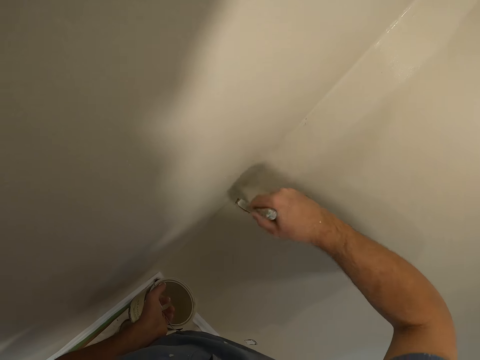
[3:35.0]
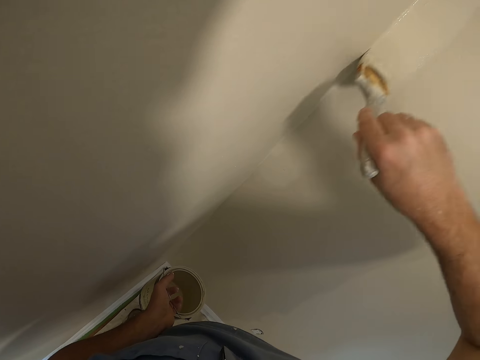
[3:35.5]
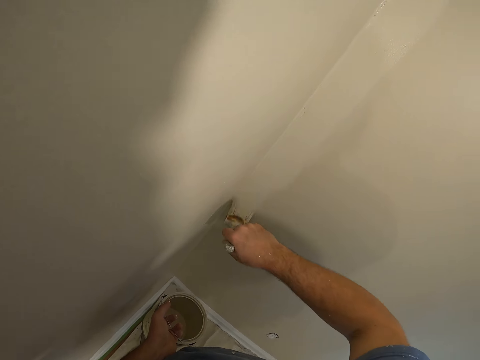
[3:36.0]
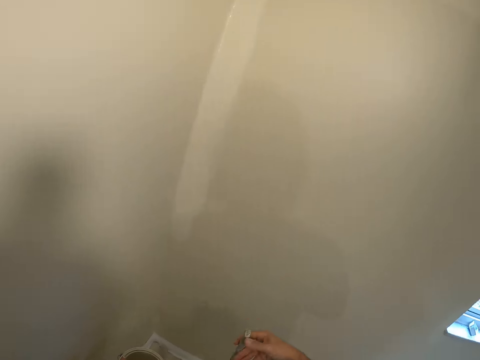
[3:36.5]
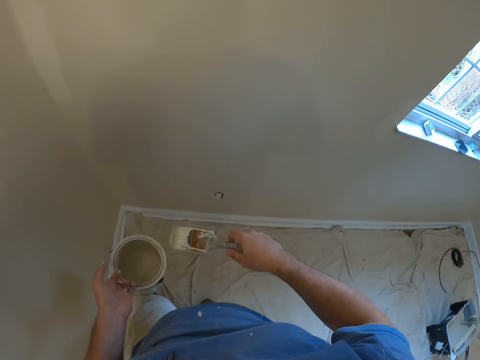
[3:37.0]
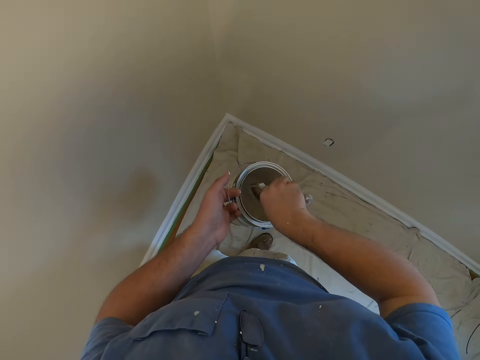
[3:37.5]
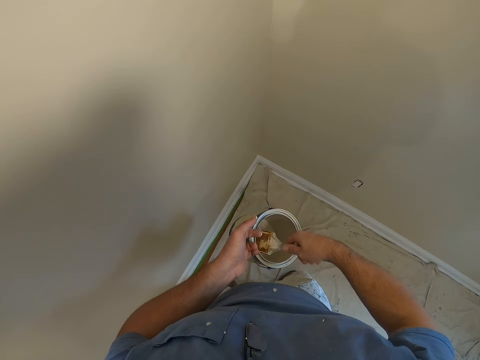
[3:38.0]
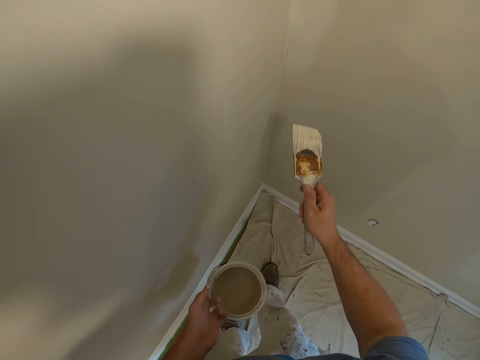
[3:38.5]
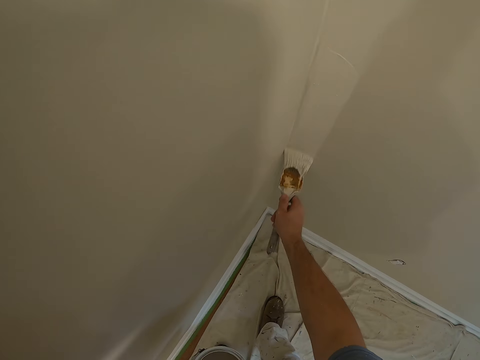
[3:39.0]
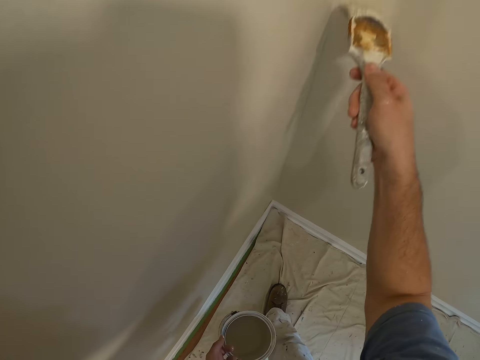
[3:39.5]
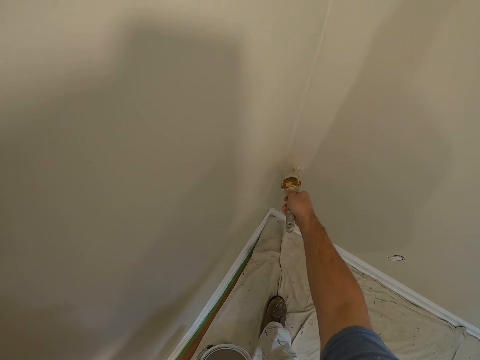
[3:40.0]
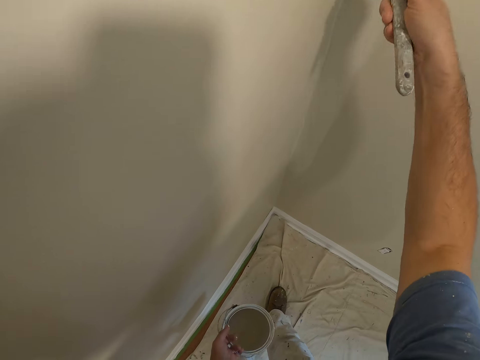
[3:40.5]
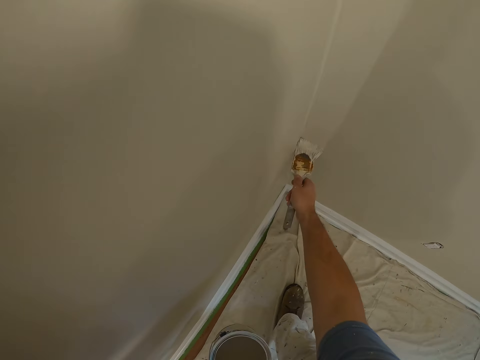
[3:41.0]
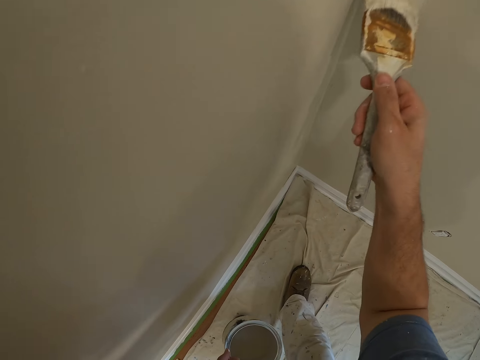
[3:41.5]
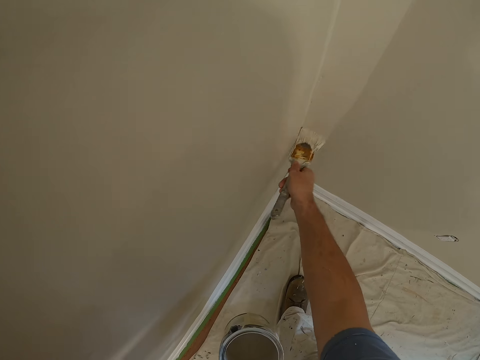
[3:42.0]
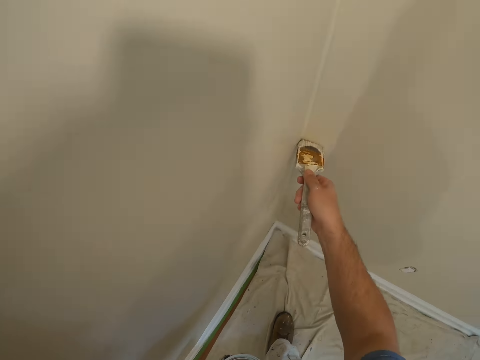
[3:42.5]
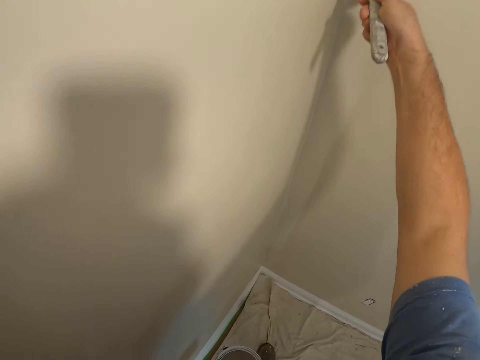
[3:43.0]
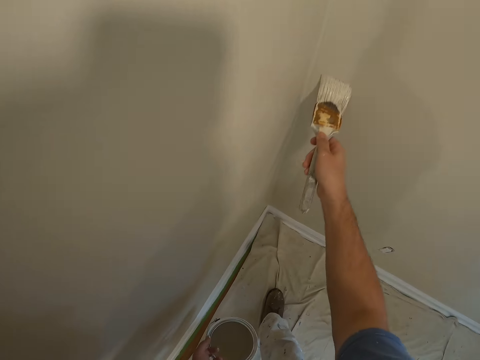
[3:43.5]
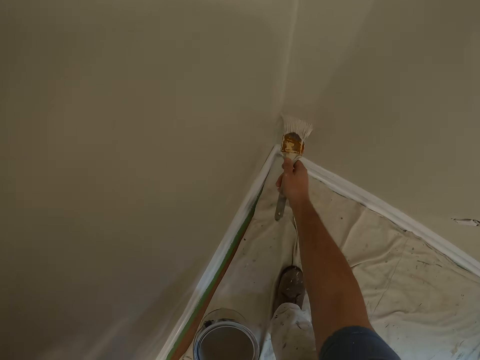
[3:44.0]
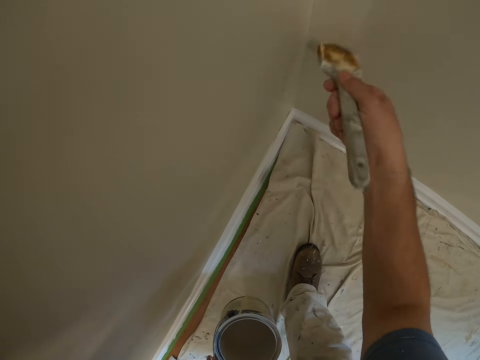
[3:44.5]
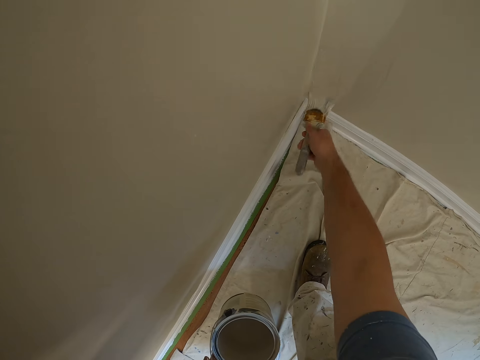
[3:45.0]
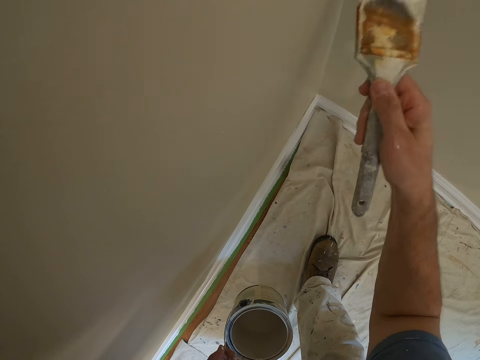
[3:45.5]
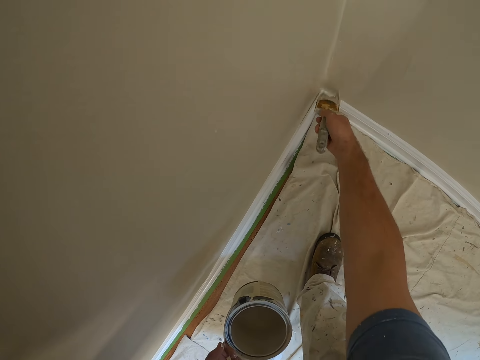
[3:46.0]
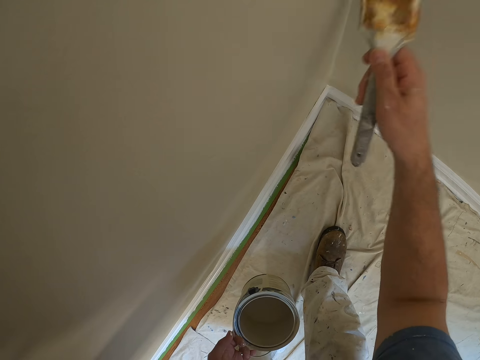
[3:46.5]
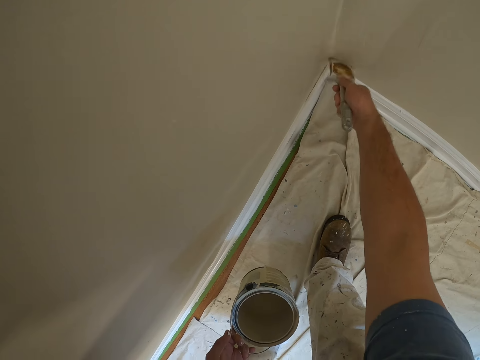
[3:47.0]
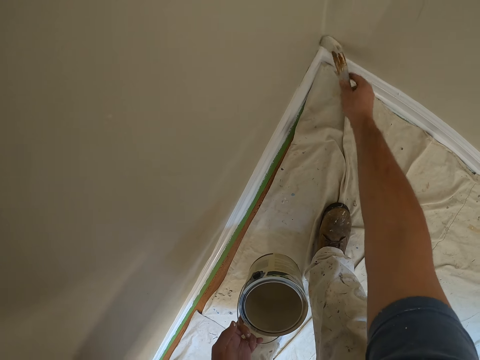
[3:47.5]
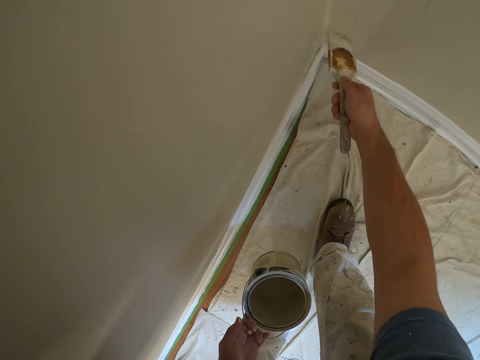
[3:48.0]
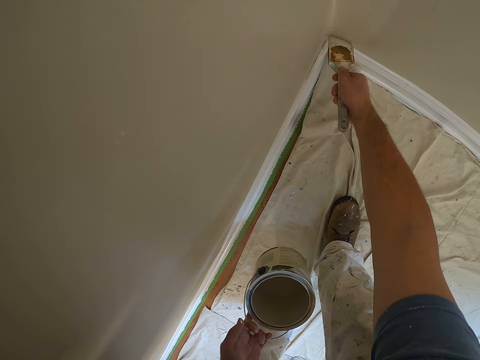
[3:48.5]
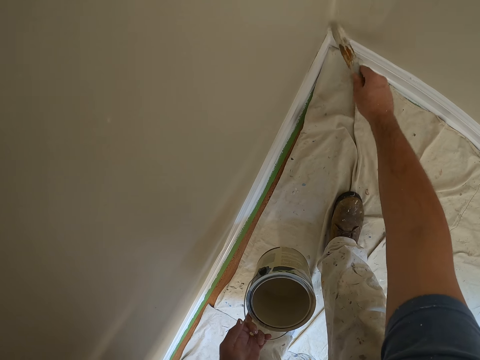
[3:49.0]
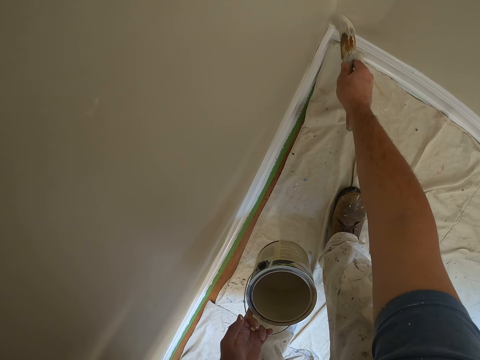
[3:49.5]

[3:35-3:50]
The camera wearer dips the paint brush in the paint container. They paint the wall with the paint brush.

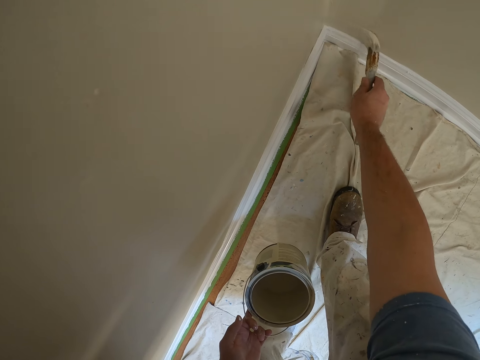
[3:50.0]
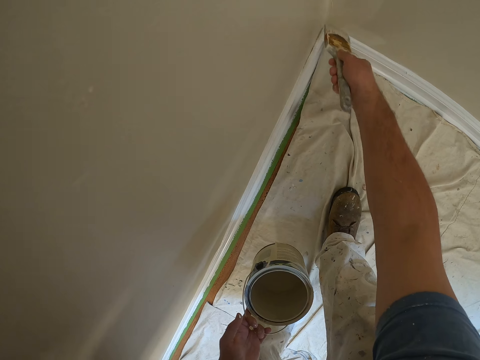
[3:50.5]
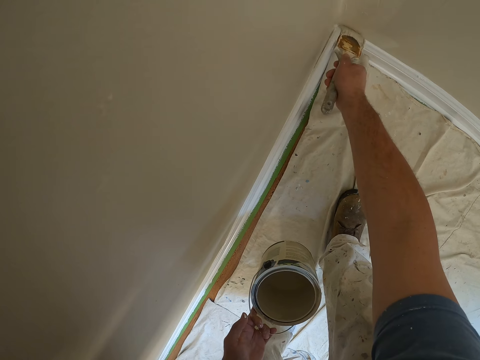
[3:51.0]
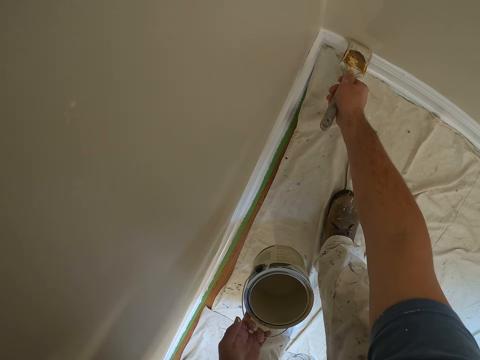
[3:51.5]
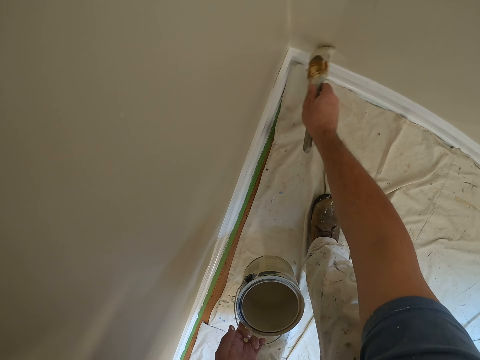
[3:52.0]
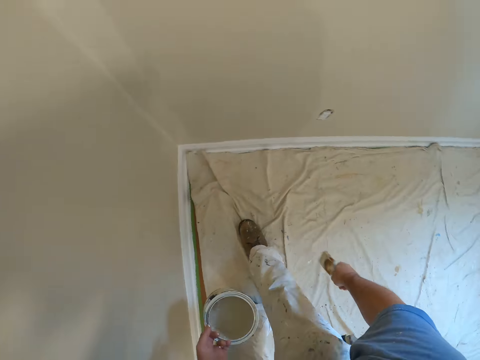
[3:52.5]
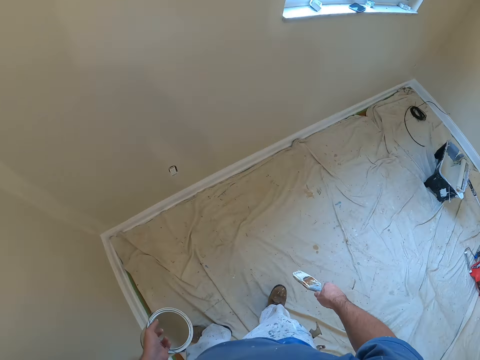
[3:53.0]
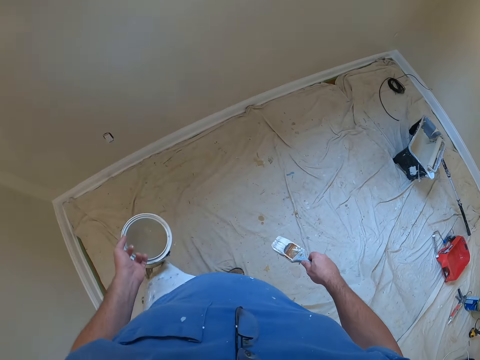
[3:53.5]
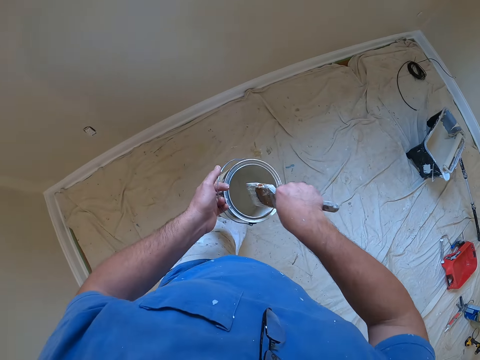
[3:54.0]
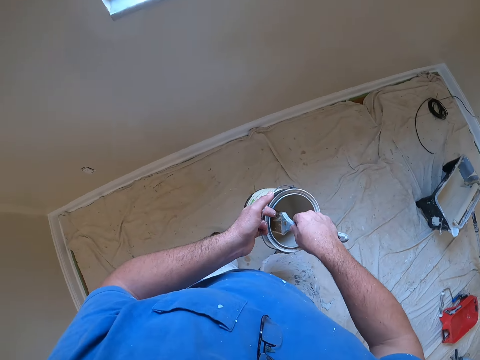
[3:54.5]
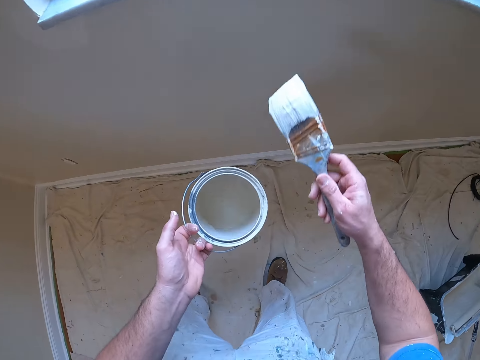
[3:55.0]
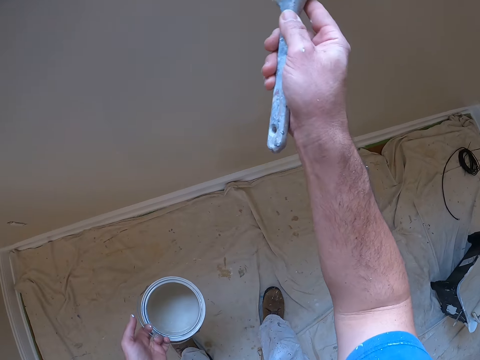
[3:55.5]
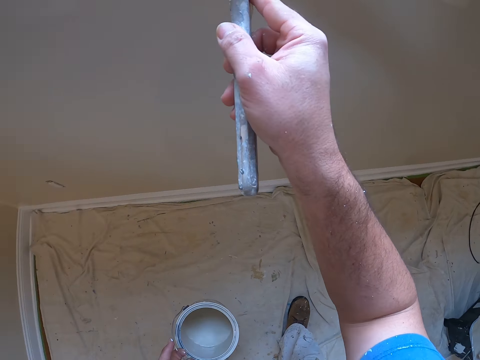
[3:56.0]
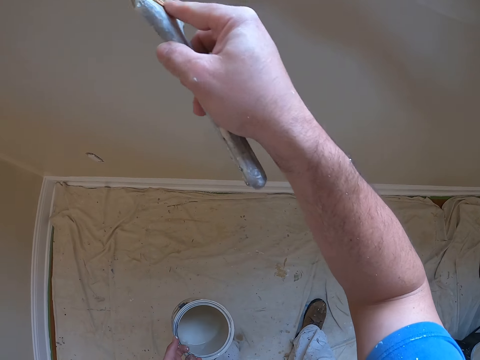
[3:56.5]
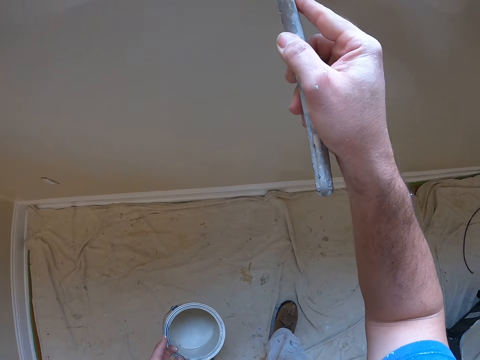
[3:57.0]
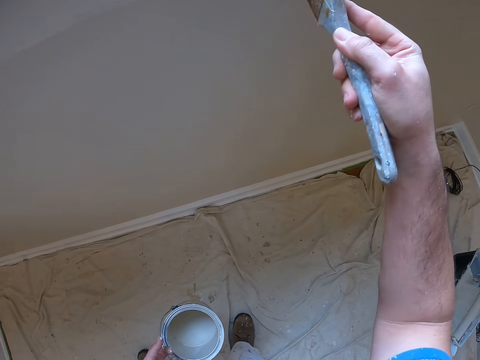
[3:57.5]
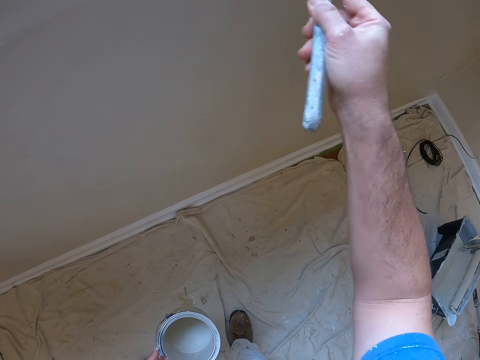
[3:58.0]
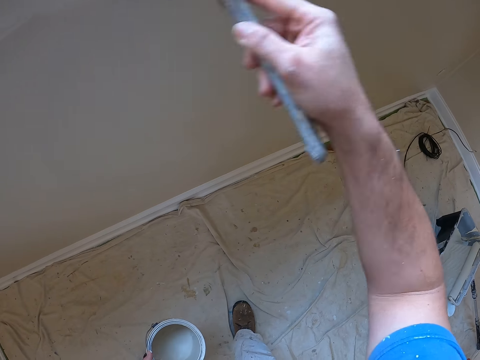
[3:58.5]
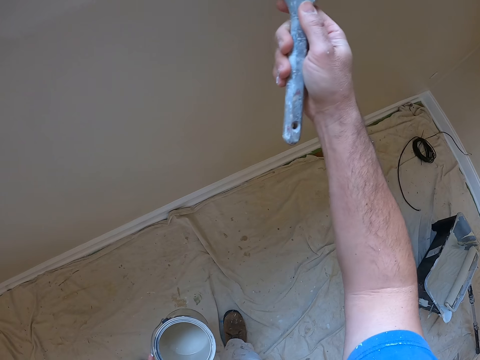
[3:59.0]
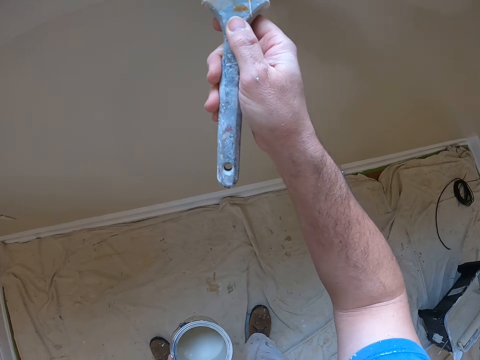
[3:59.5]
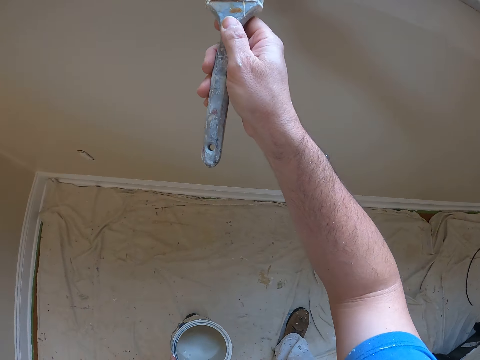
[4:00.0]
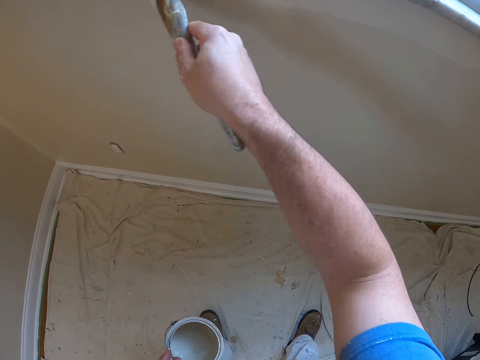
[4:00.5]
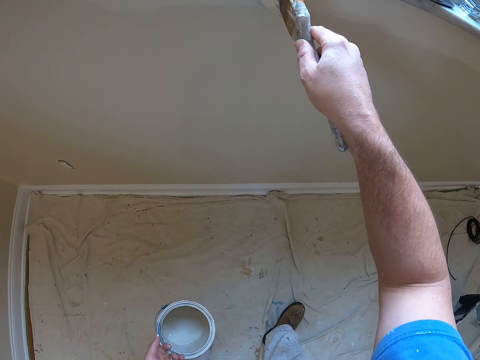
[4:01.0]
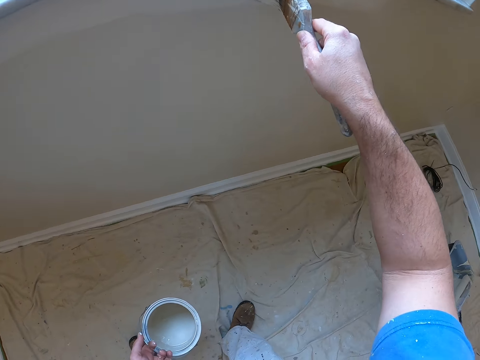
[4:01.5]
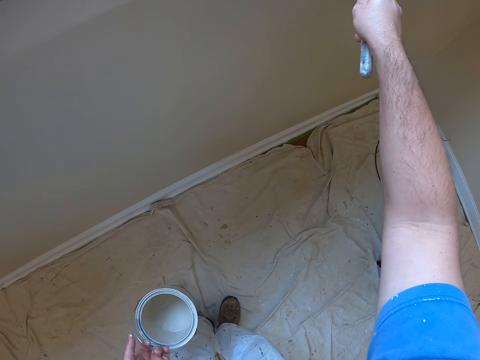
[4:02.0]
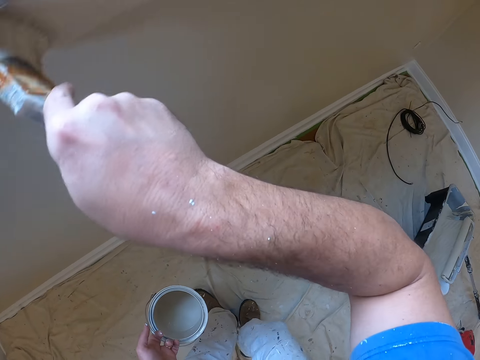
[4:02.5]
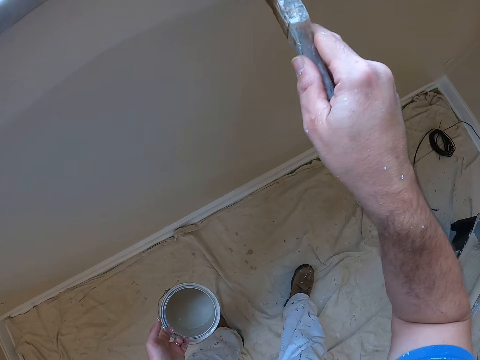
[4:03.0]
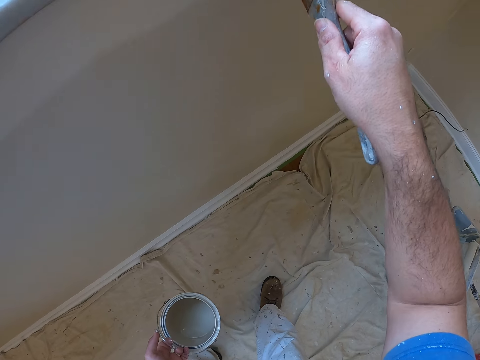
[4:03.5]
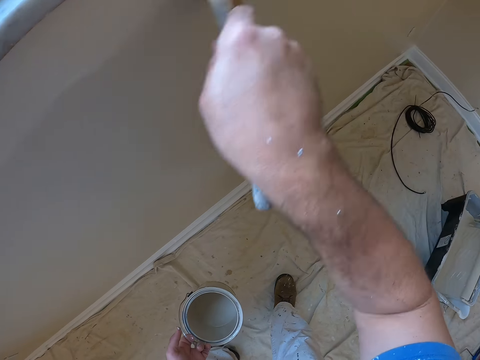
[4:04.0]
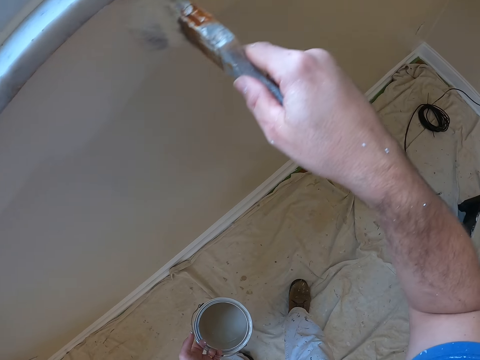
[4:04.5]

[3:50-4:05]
The camera wearer dips the paint brush in the paint container. They paint the wall with the paint brush.
